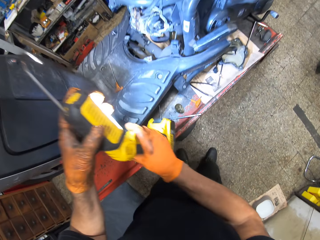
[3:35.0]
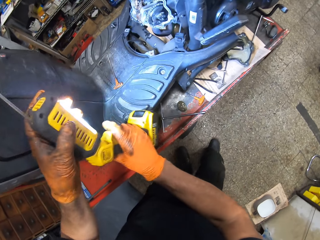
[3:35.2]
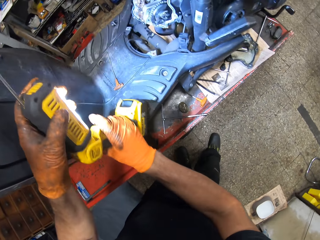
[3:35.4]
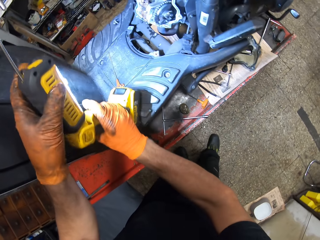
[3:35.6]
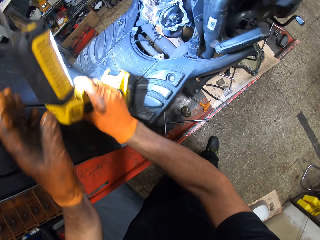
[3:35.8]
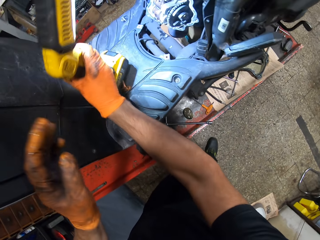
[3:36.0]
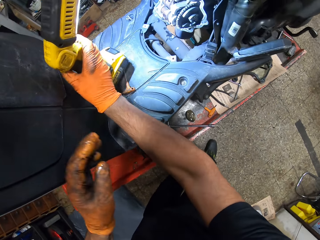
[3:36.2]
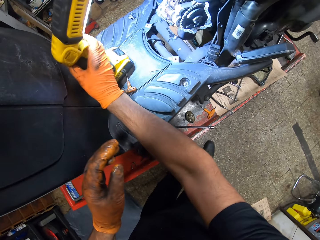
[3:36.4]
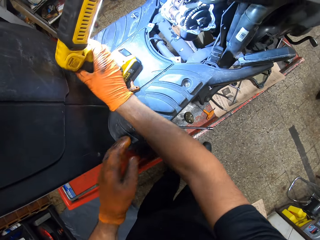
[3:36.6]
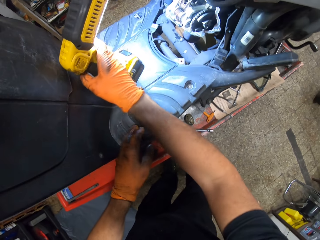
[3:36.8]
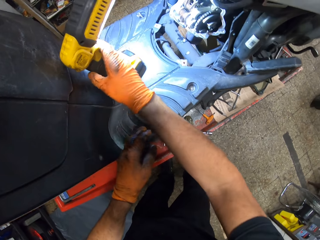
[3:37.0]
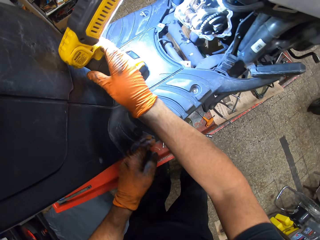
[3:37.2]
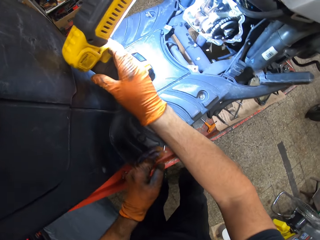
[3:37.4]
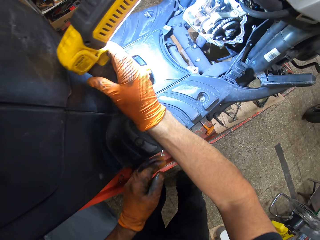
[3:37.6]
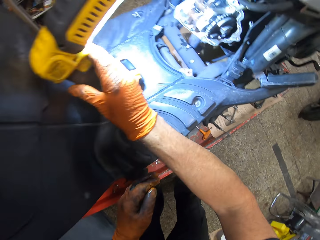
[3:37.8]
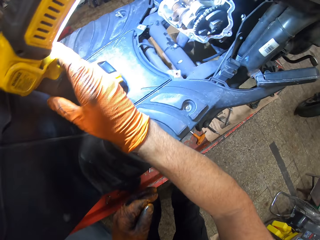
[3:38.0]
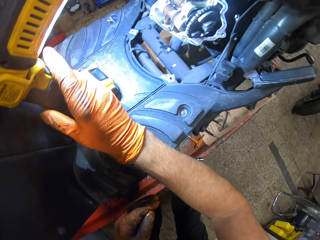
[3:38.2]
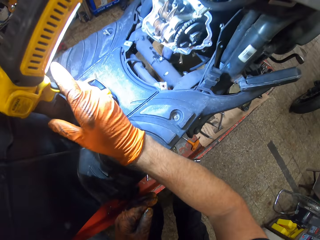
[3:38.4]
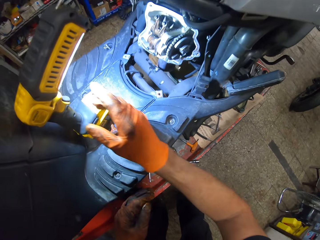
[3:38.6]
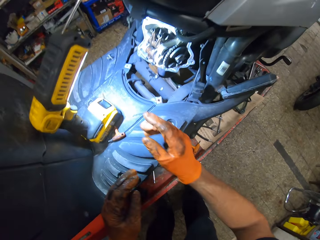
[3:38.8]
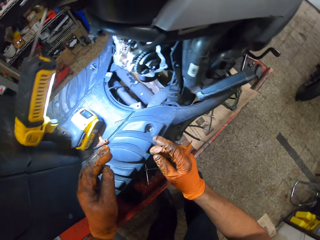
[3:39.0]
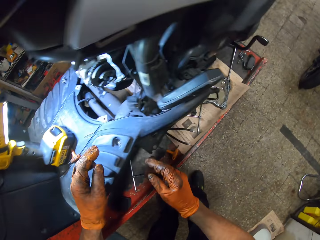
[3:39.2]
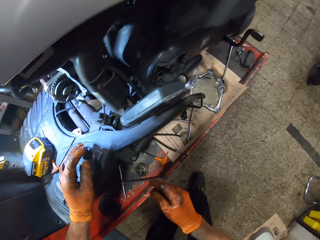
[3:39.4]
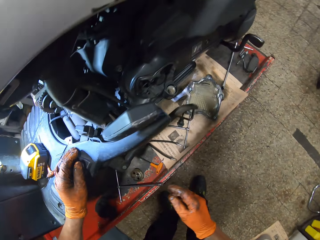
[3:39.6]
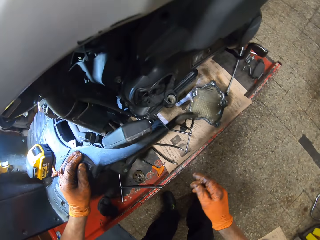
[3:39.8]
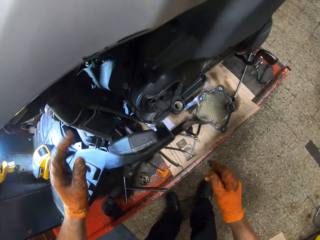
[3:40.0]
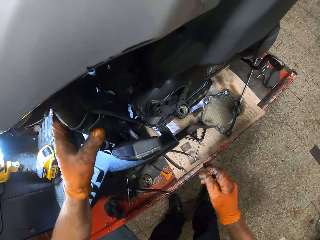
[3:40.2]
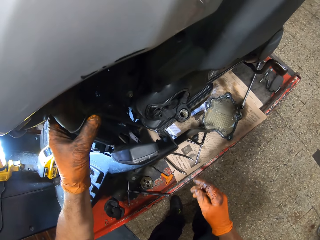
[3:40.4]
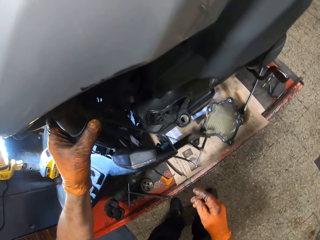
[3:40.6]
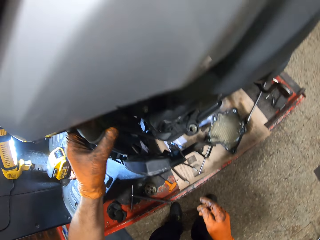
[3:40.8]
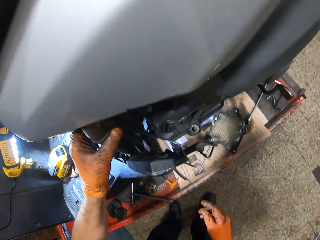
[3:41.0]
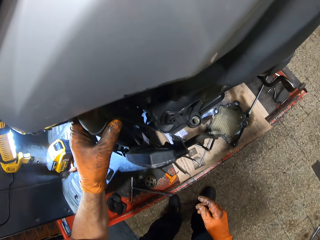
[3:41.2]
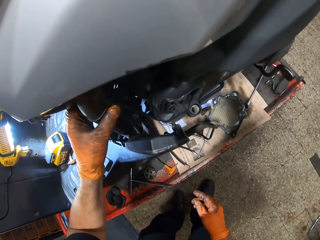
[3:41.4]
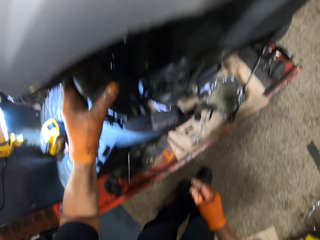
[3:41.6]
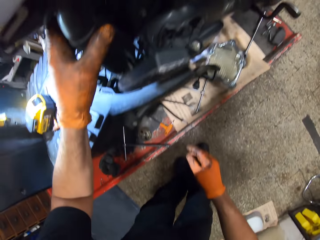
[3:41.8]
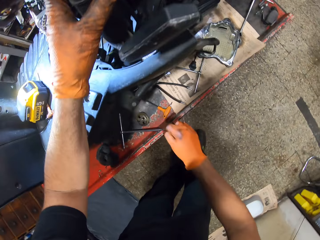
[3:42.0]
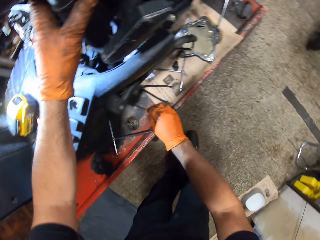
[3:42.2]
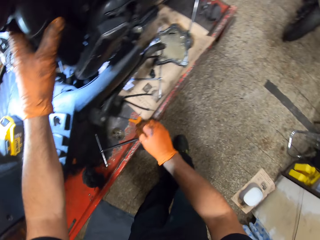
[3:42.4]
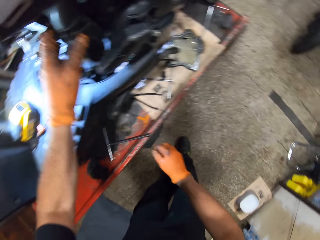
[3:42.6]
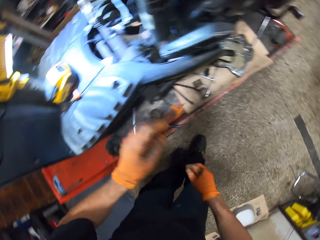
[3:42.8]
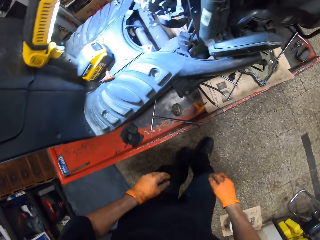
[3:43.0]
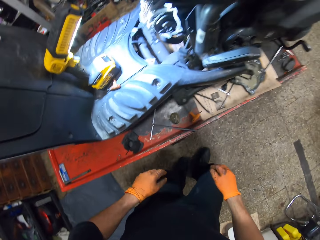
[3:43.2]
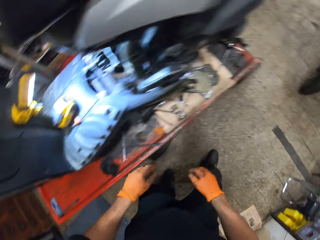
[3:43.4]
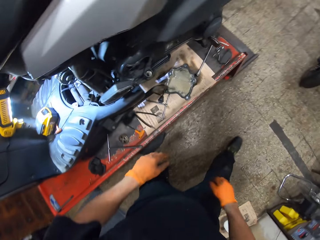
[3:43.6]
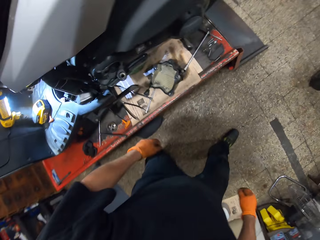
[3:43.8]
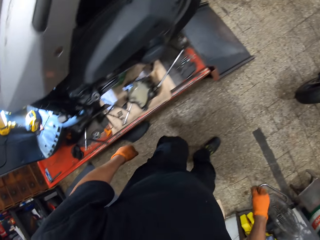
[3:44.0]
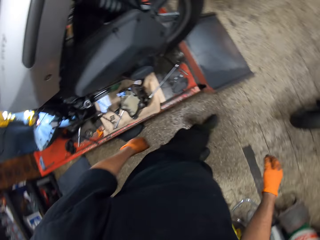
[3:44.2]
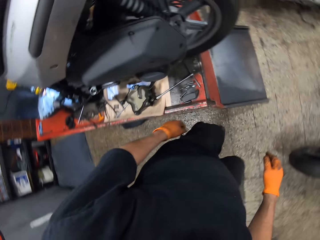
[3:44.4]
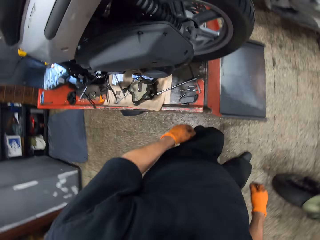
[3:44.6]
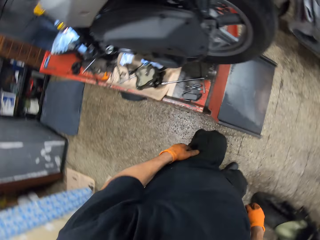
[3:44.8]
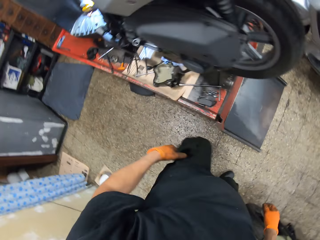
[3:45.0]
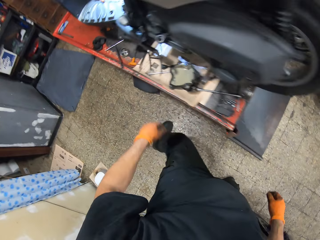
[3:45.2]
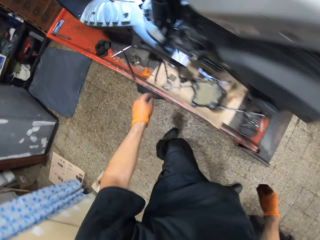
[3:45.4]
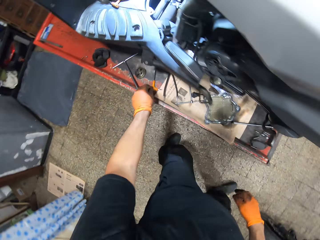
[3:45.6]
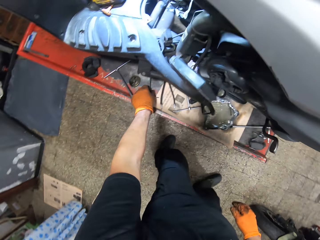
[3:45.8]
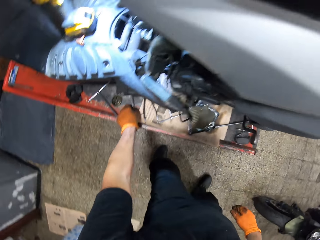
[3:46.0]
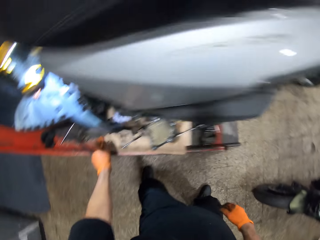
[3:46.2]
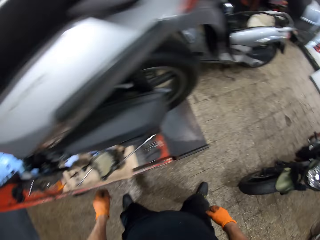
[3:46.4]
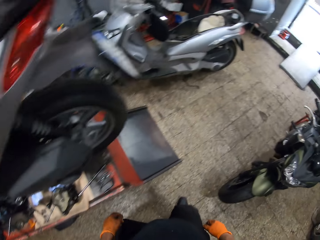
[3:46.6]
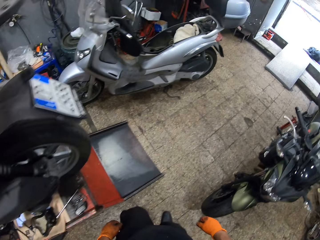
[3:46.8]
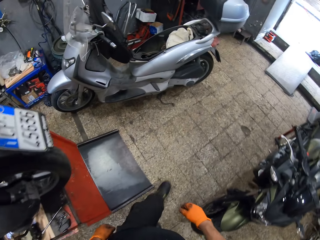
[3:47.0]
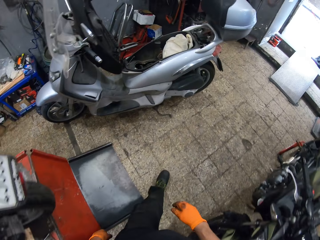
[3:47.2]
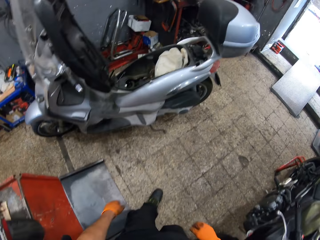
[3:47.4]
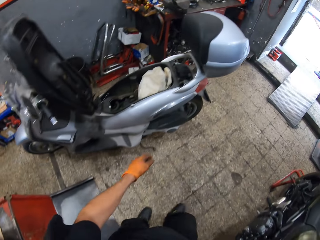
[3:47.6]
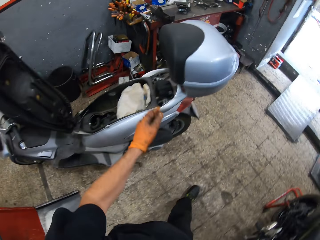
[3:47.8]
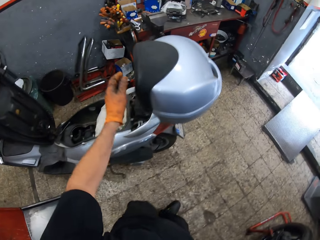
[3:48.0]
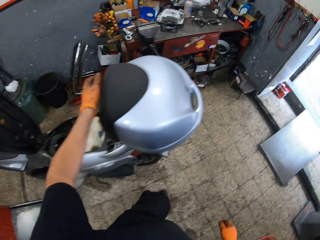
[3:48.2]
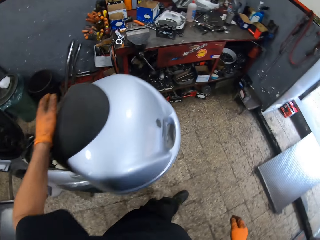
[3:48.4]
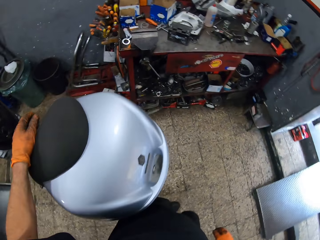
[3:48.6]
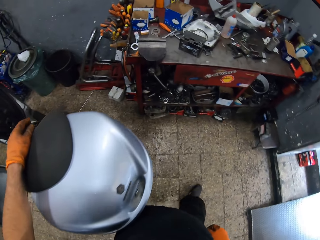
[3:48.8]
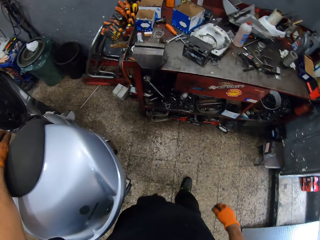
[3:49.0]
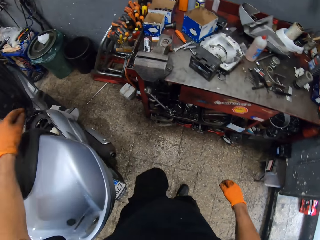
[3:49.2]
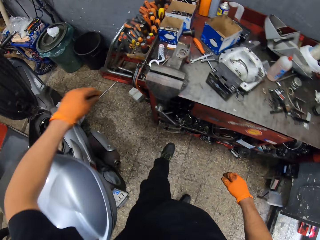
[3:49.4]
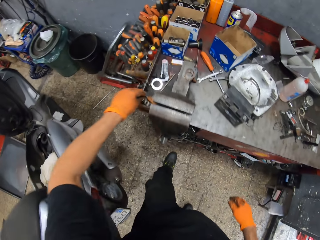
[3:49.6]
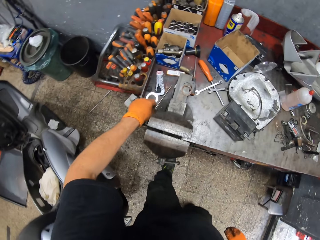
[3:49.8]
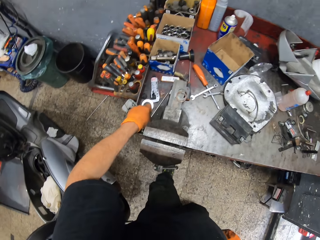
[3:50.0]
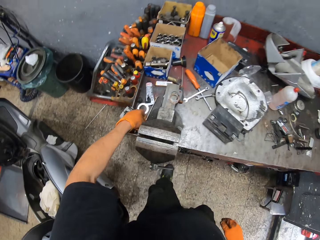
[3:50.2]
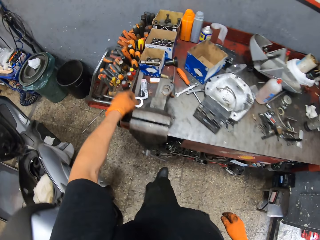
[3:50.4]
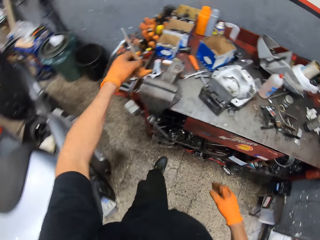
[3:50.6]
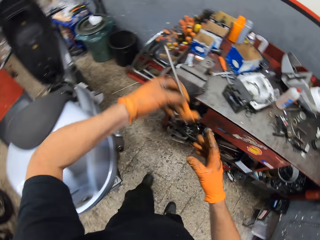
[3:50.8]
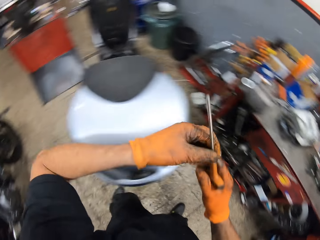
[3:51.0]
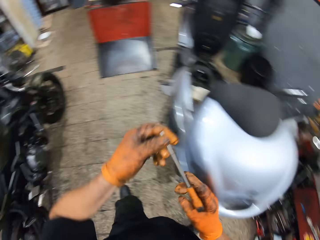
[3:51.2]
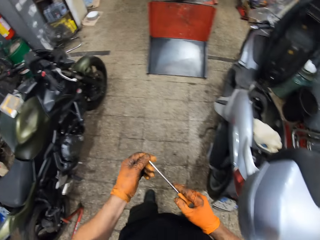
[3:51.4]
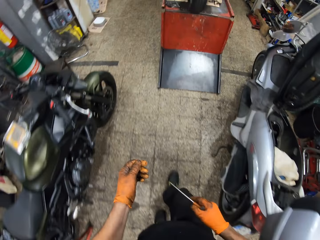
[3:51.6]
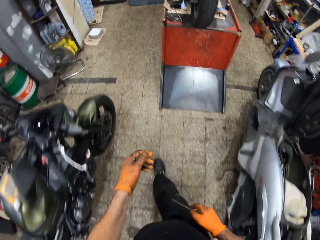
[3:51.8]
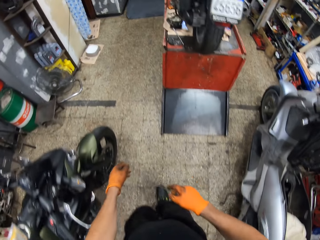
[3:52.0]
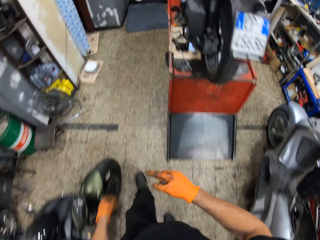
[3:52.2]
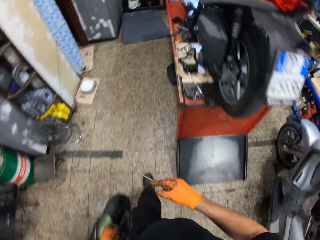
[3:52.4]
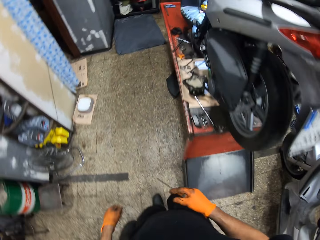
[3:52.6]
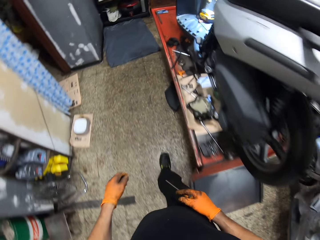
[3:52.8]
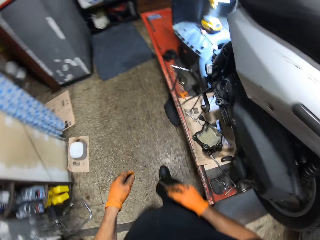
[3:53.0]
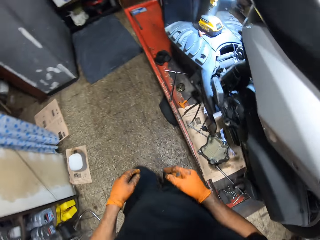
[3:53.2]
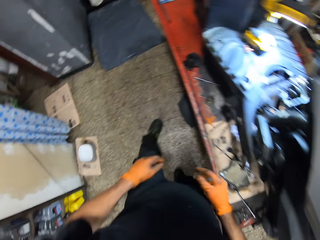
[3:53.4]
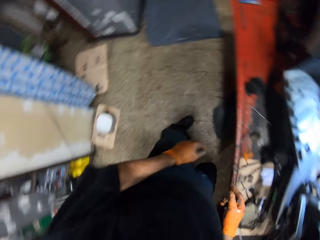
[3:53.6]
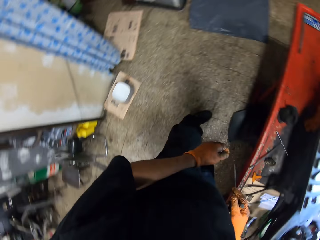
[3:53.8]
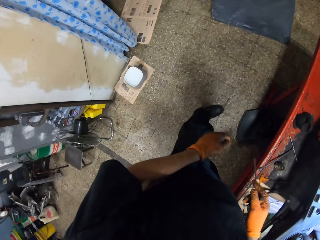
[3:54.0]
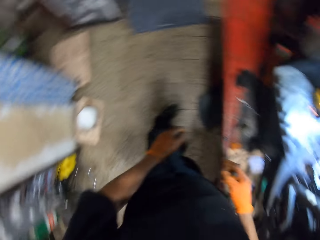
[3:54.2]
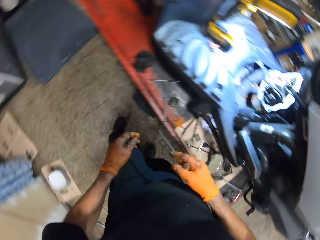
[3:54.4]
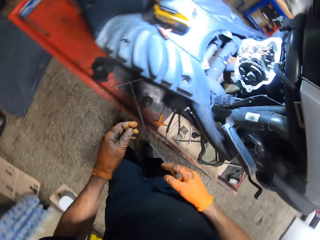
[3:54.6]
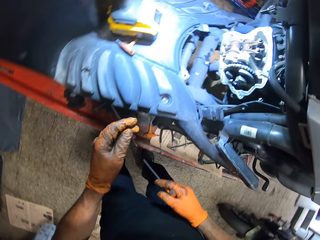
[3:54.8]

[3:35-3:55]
The camera wearer switches on the lamp with his right finger in both gloved hands. He drops the lamp on the motorcycle with his gloved right hand. He places his gloved left hand on the motorcycle. He places his gloved left hand on an iron in the motorcycle. He walks around the room. He touches a screwdriver with his gloved left hand. He places his gloved left hand on the motorcycle. He picks up the screwdriver from the table with his gloved left hand. He holds the screwdriver in both gloved hands. He holds the screwdriver in his right gloved hand. He walks around the room.

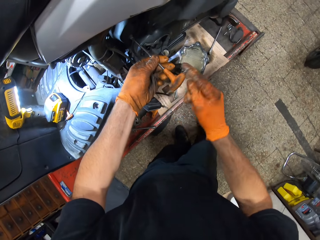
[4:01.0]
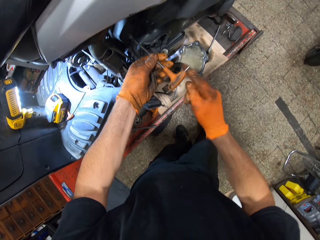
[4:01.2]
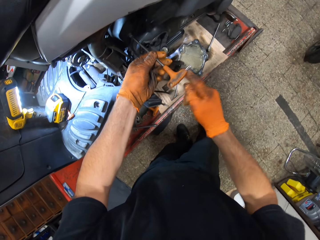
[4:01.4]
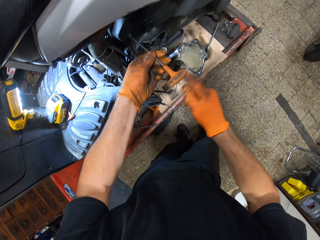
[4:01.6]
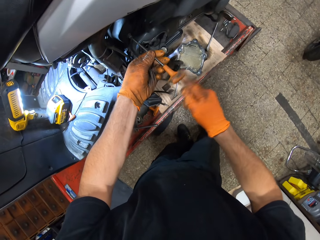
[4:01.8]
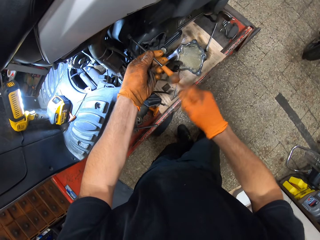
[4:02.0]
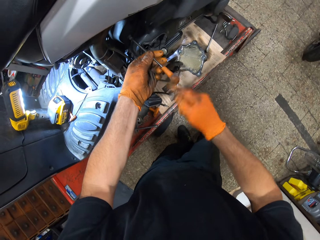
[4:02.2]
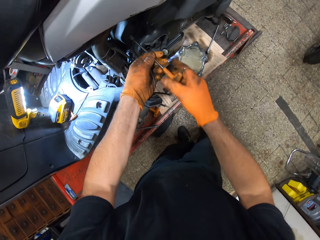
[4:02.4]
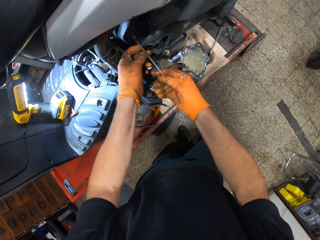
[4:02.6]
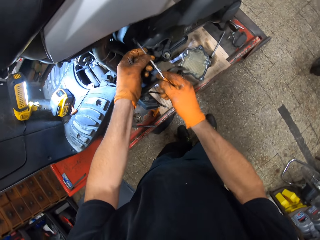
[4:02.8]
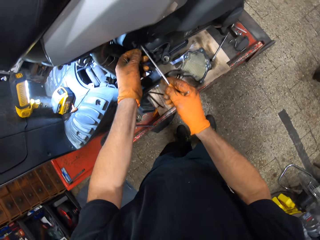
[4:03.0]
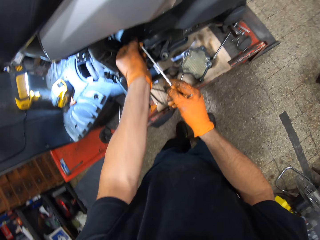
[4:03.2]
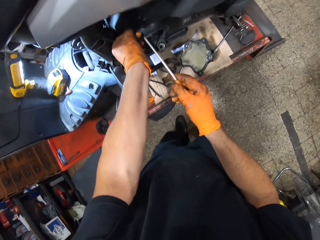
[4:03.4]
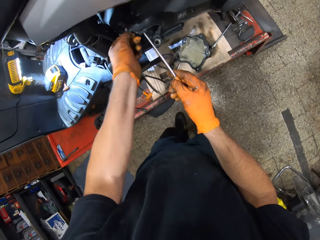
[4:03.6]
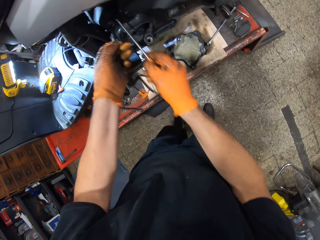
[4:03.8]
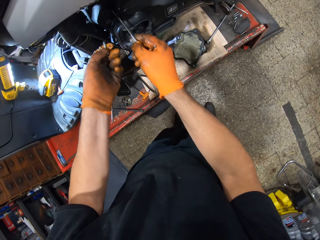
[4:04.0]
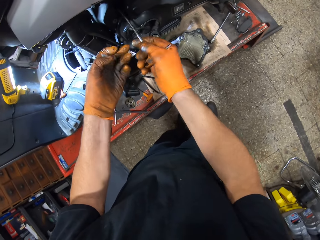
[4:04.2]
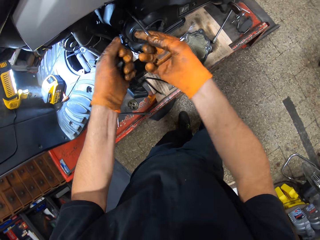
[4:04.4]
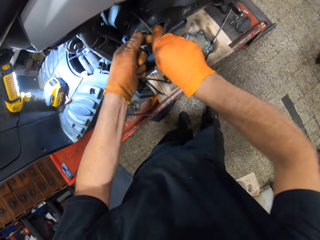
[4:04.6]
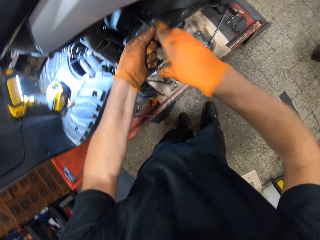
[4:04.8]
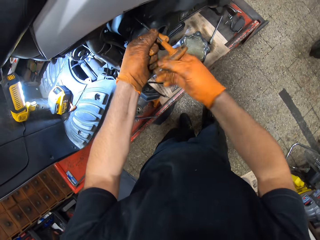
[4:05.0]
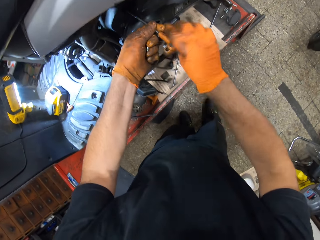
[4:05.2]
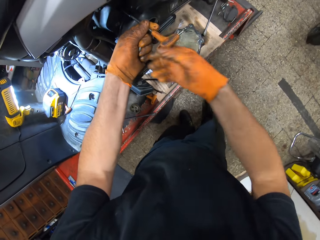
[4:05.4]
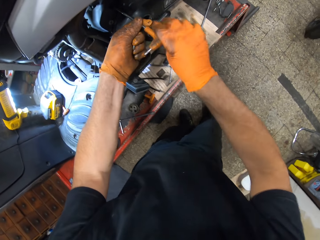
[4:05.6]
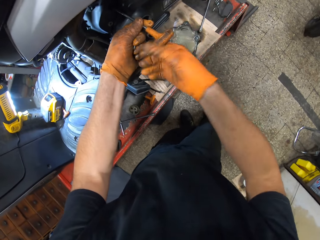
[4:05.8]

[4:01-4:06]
The camera wearer turns the screwdriver anticlockwise with his gloved right hand. He holds the screwdriver in his gloved right hand. He pulls out a screw with his gloved left hand from the motorcycle. He loosens the motorcycle engine with the screwdriver in his gloved right hand. He loosens the motorcycle engine with the screwdriver in both gloved hands.
